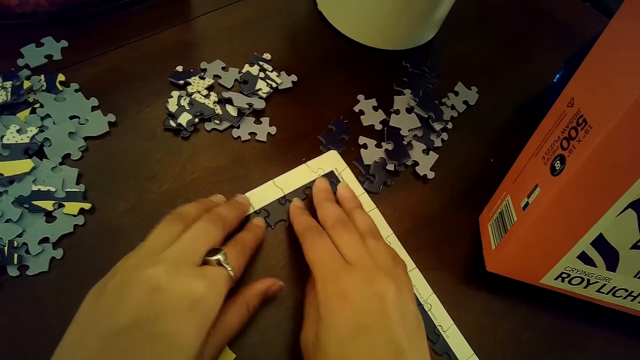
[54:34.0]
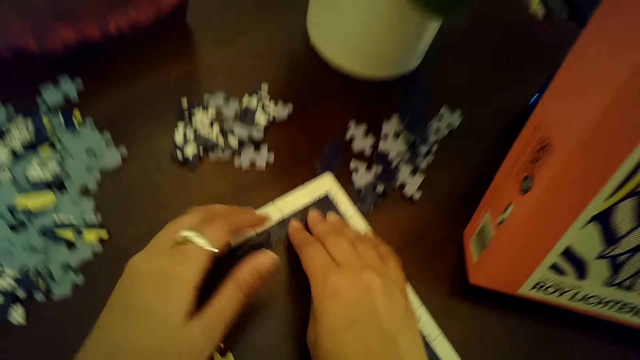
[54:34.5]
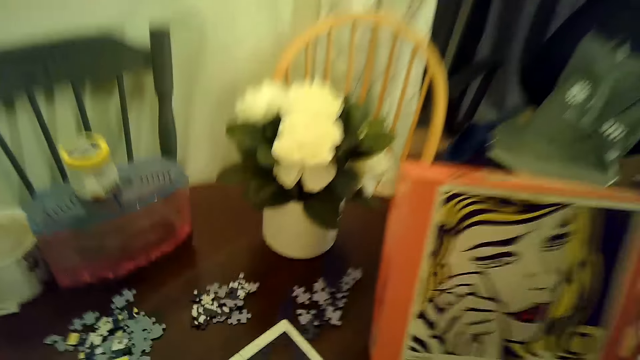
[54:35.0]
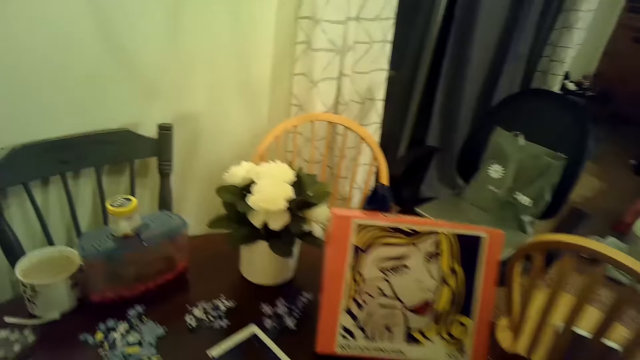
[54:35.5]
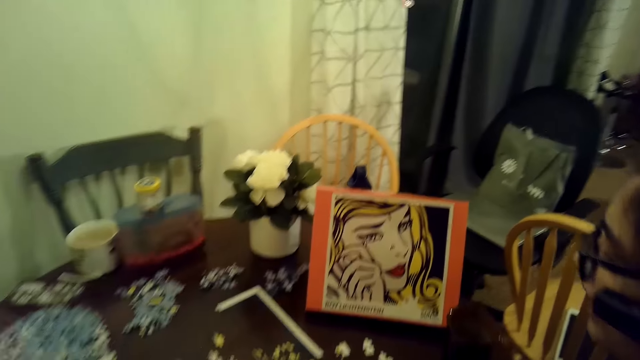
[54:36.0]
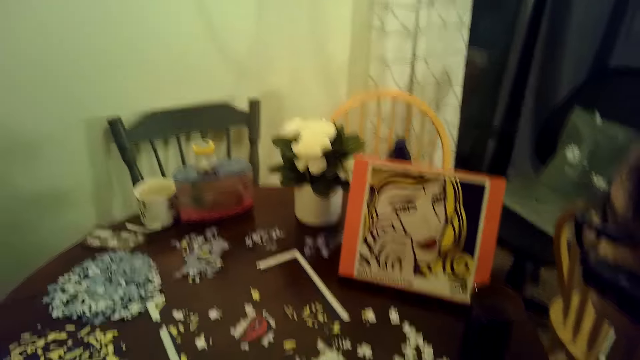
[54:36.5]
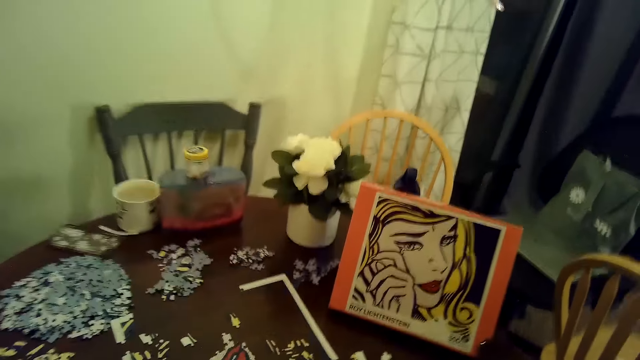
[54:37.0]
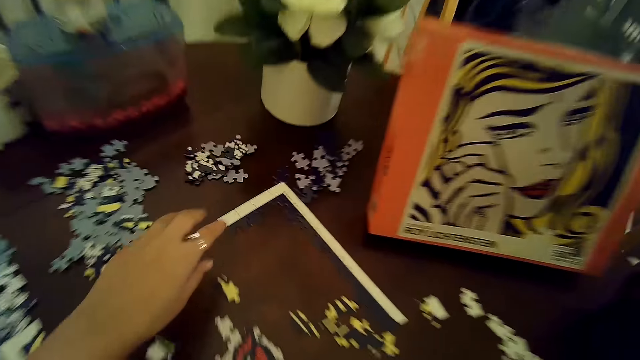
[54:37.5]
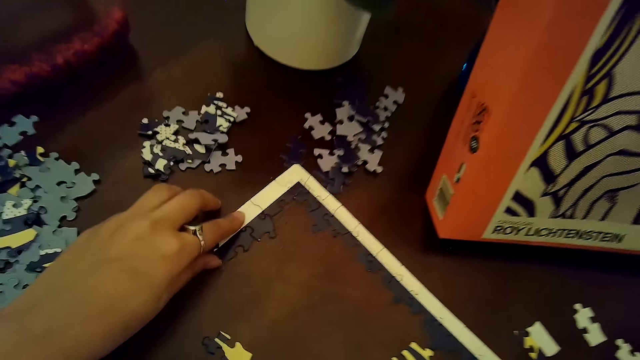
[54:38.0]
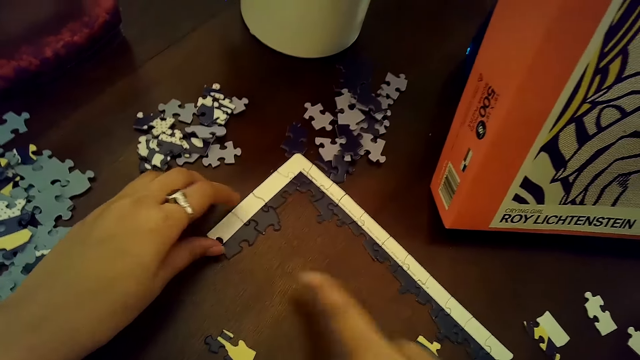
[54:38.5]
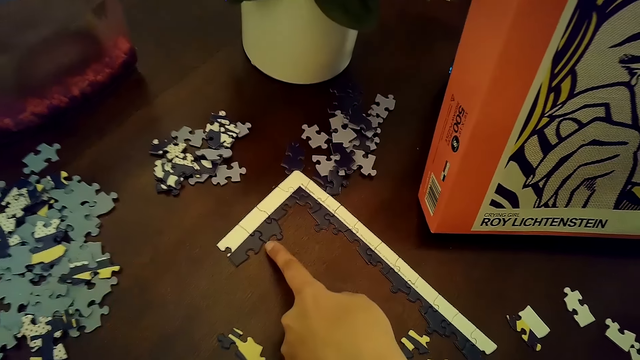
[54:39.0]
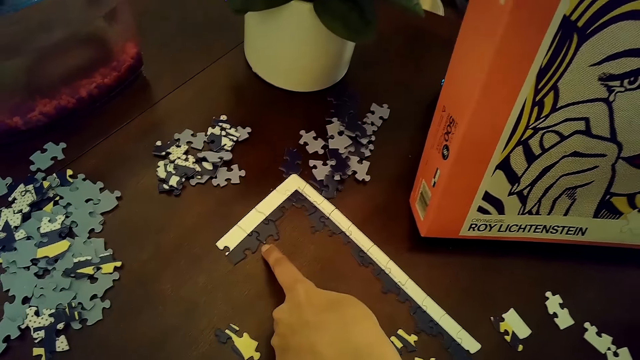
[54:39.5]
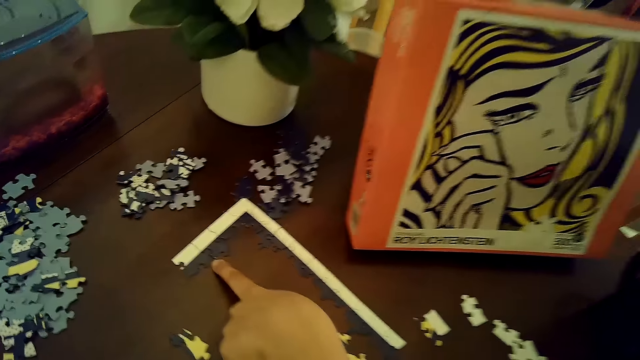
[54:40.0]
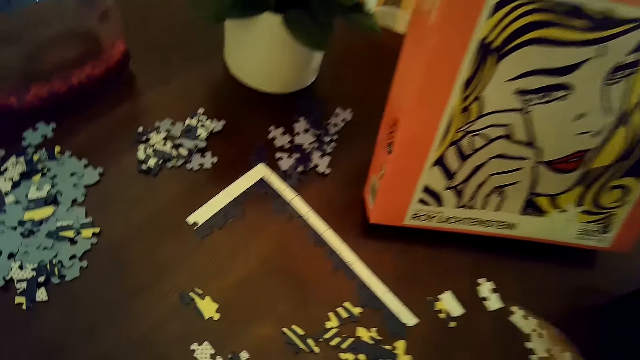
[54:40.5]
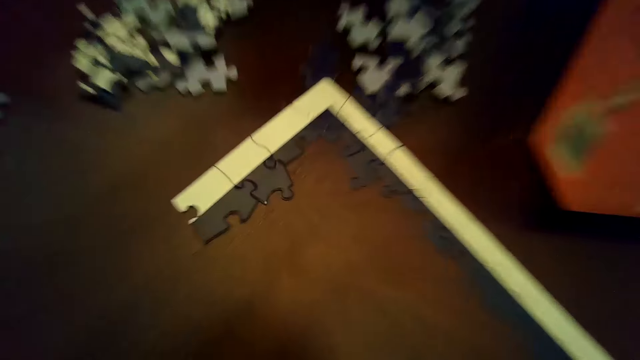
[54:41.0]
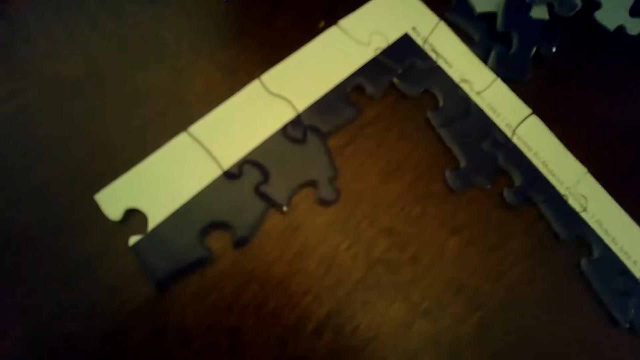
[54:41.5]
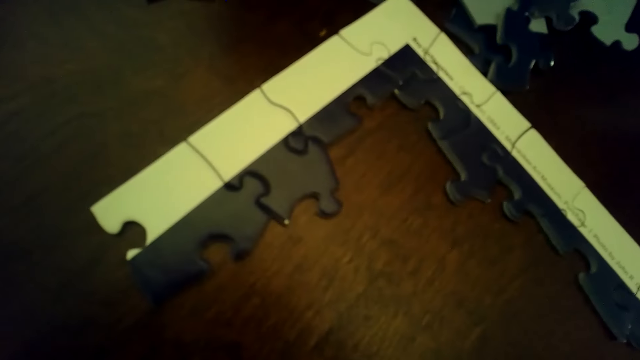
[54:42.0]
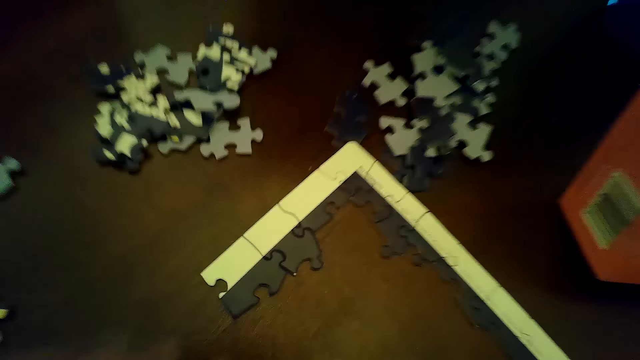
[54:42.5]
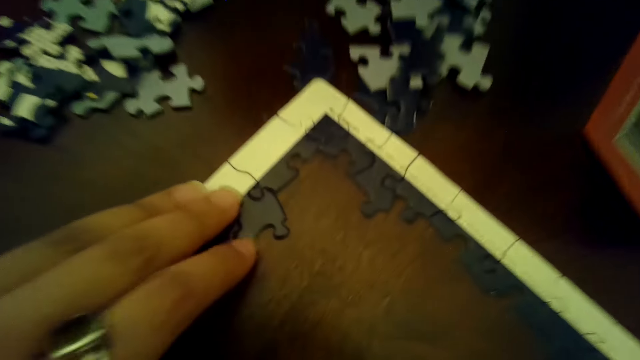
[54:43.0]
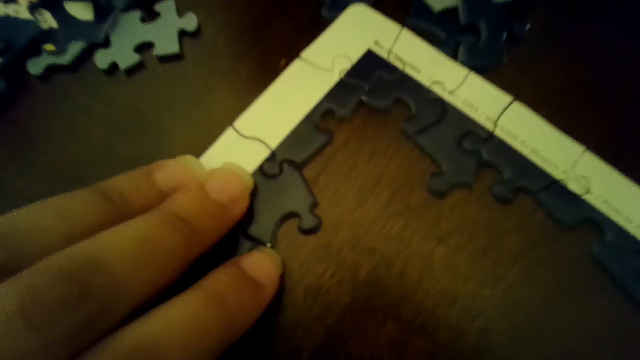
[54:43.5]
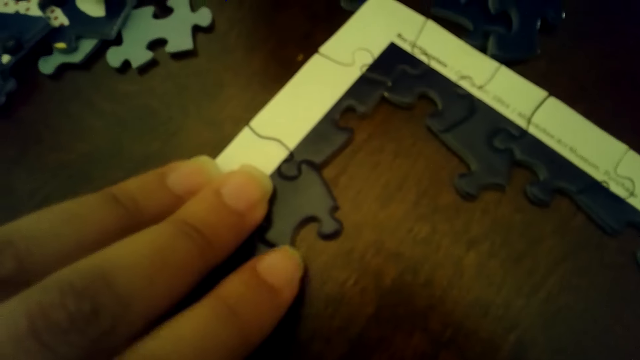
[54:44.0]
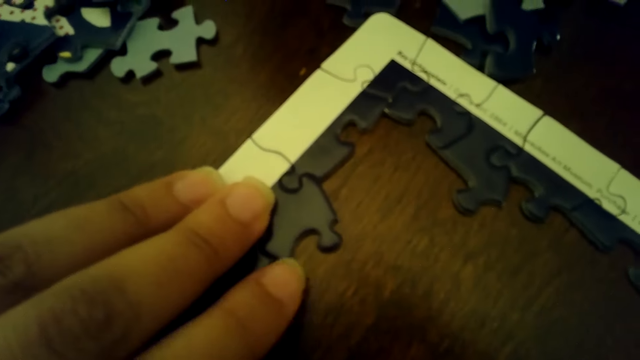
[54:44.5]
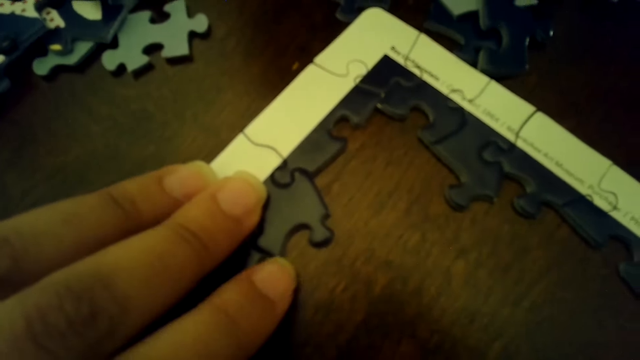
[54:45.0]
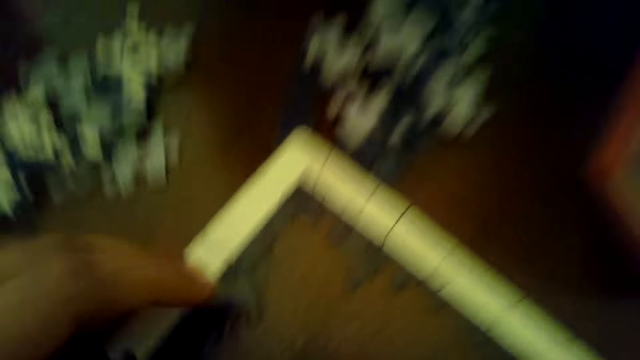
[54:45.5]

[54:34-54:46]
The camera wearer connects the puzzle piece to the puzzle with both hands. The woman points at a card puzzle. The camera wearer touches a part of the puzzle with her left hand. She touches the table with her right hand. She touches a part of the puzzle with her left hand. She rubs a part of the puzzle with her left hand.

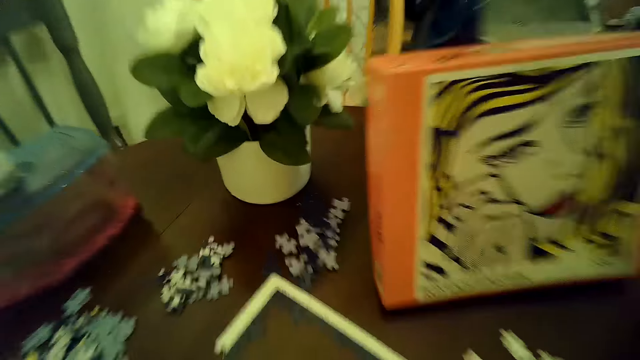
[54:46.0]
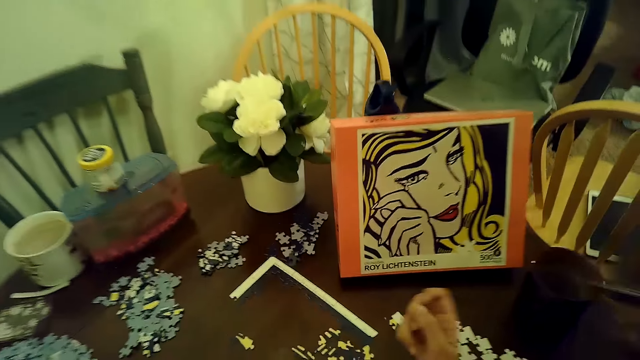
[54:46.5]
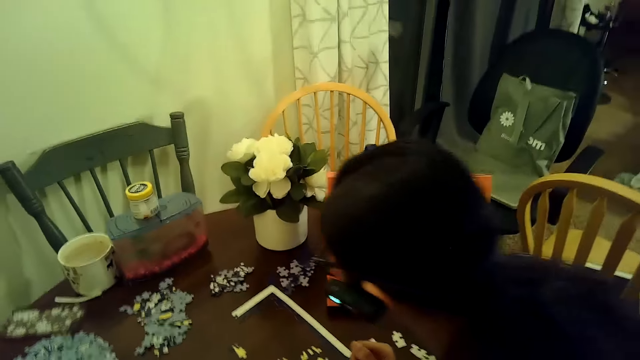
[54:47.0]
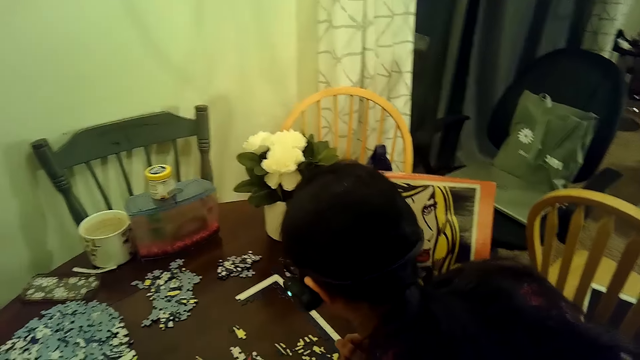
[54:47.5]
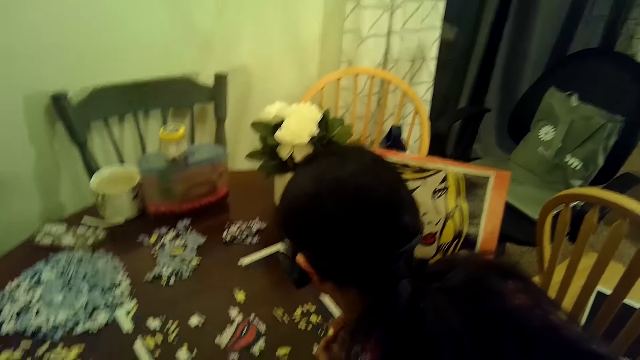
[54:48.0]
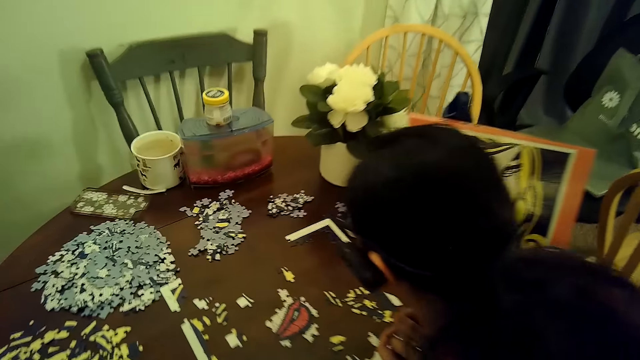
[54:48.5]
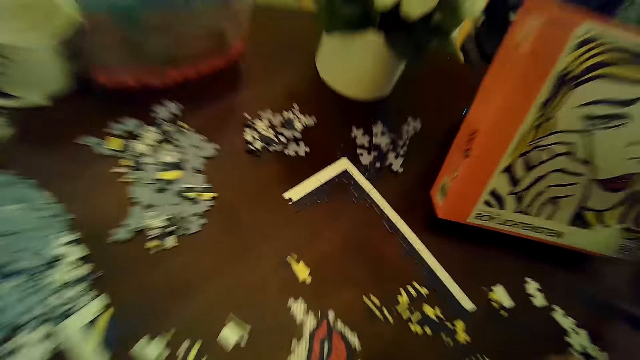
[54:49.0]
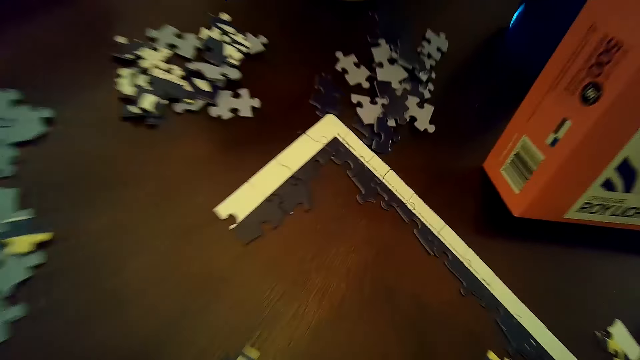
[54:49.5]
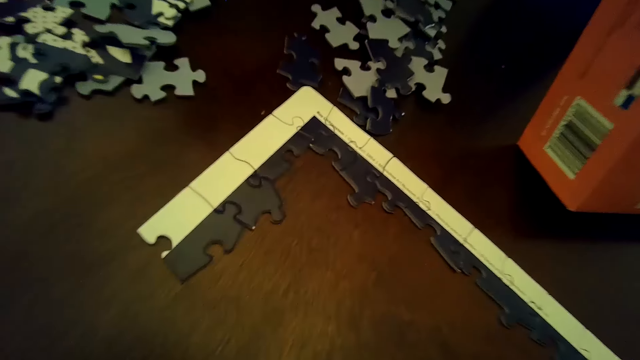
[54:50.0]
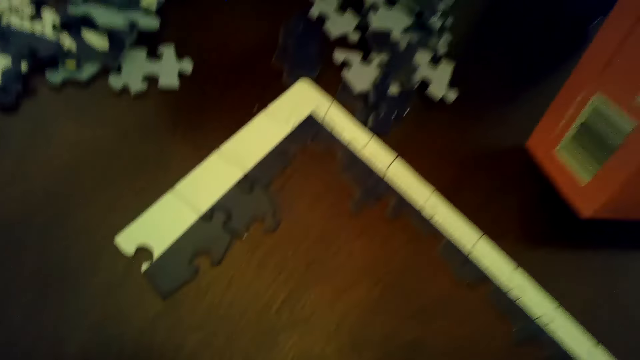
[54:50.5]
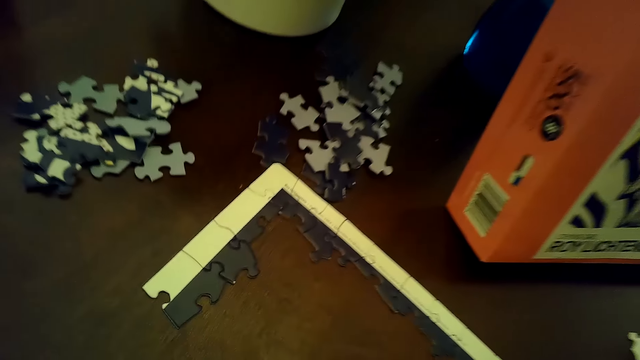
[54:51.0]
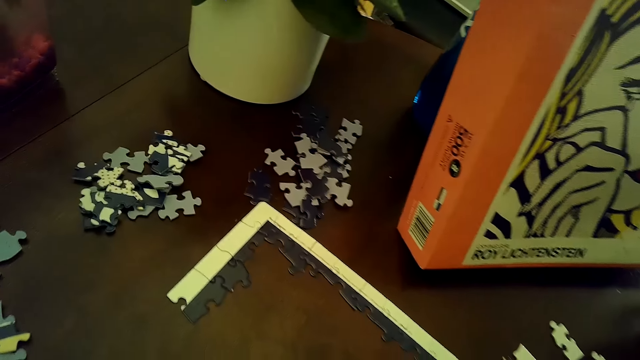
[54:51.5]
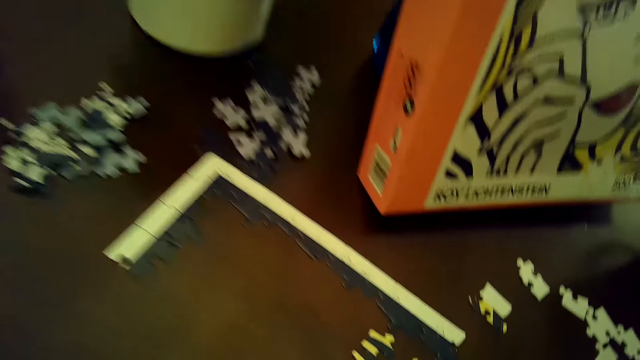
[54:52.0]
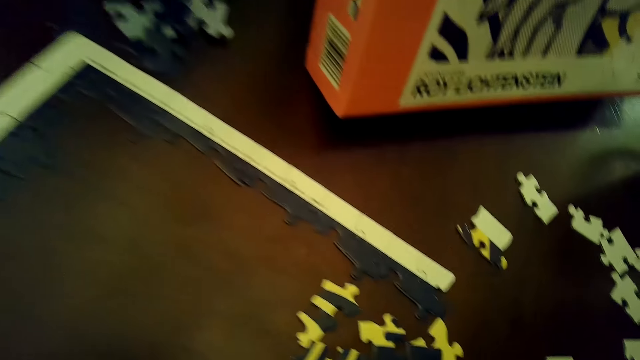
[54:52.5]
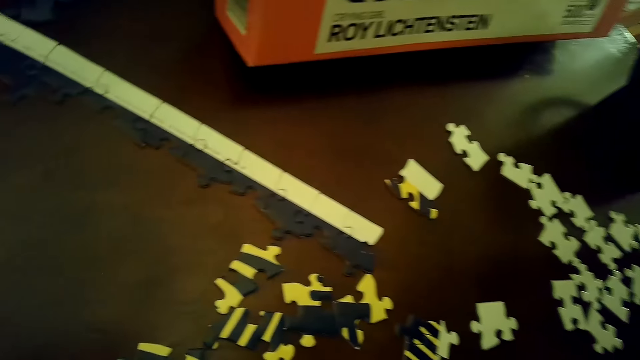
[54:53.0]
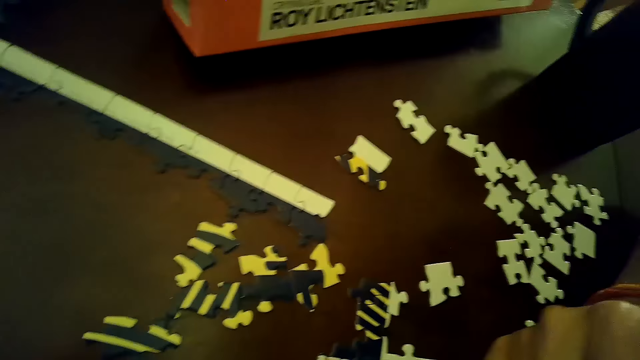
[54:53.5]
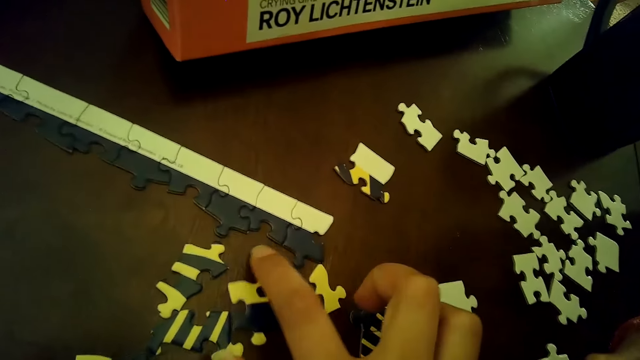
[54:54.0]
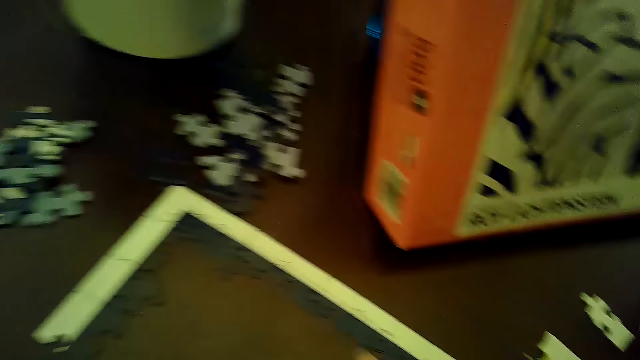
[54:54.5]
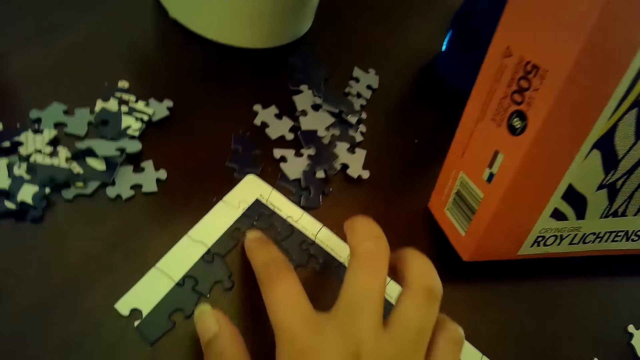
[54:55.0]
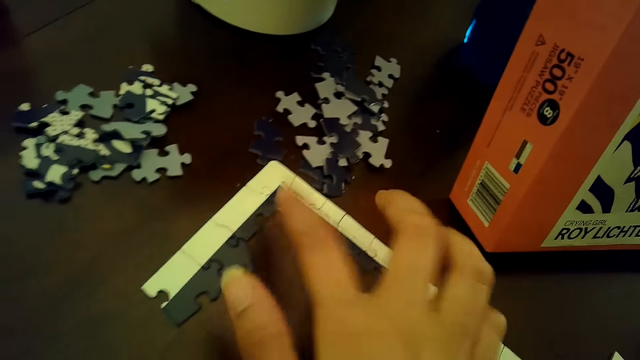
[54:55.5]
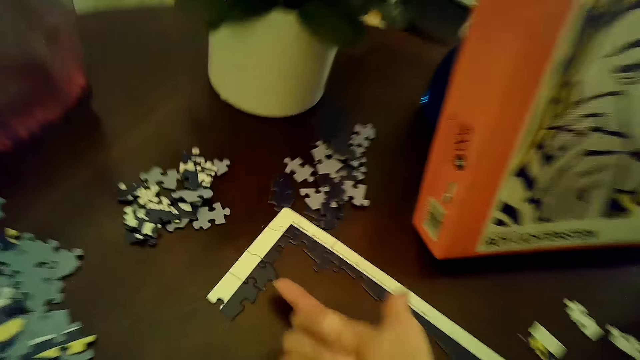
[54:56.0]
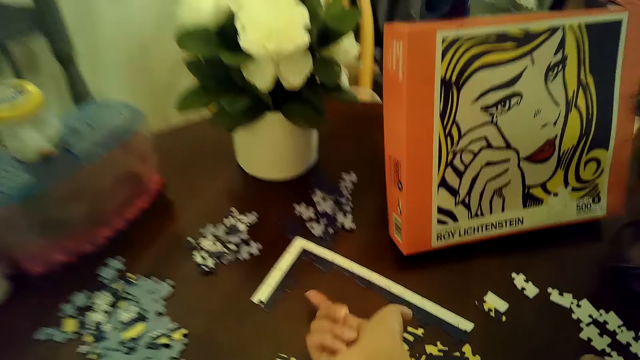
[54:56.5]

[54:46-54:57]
A woman stares at a card puzzle. The camera wearer touches the table with her right hand. She points at a card on the table. She touches the table with her right hand again. She points at the card on the table again.
